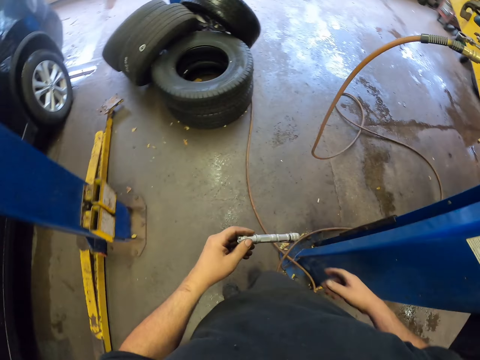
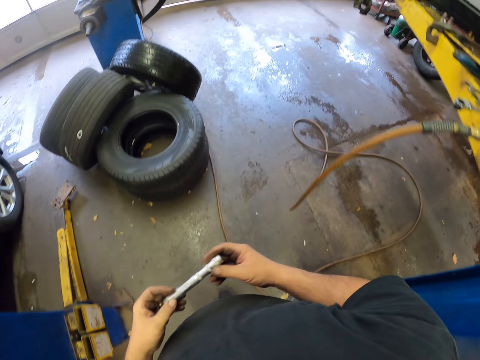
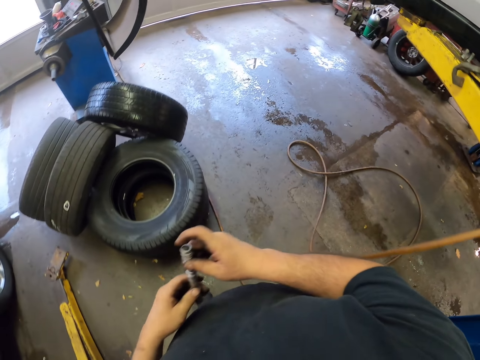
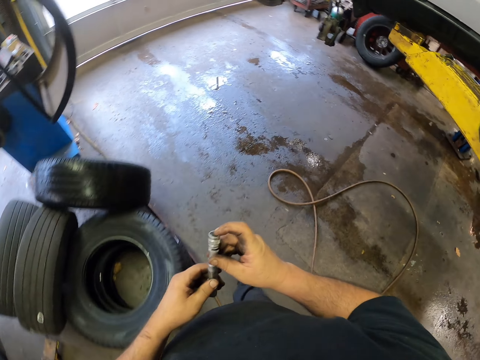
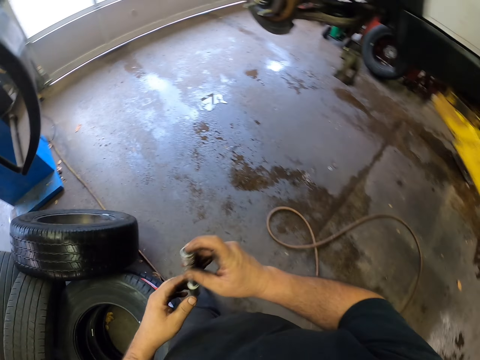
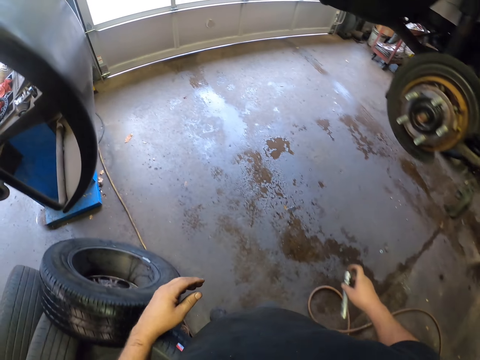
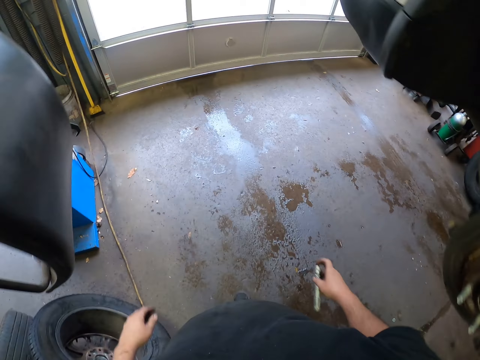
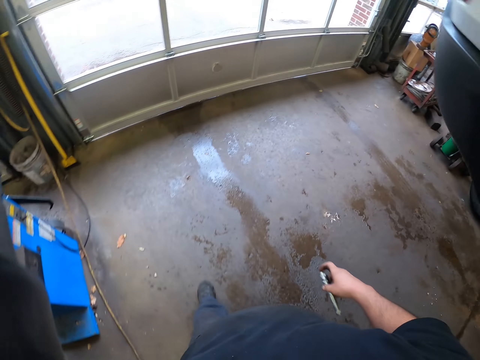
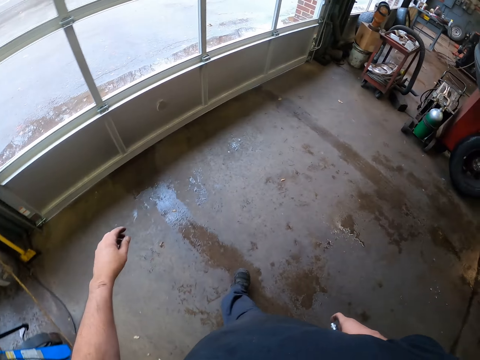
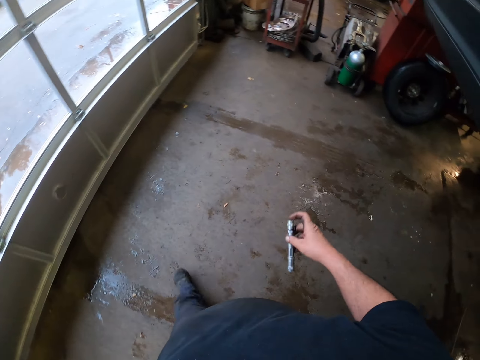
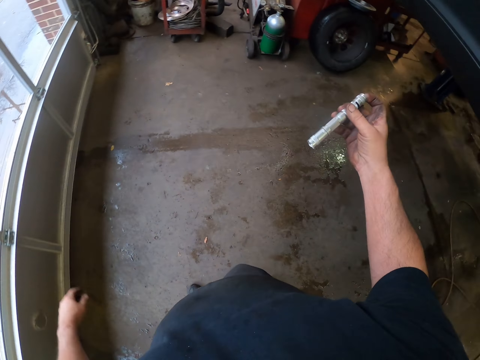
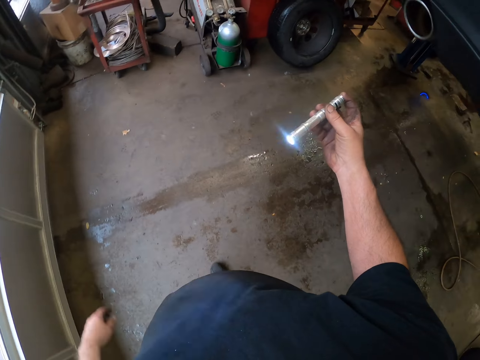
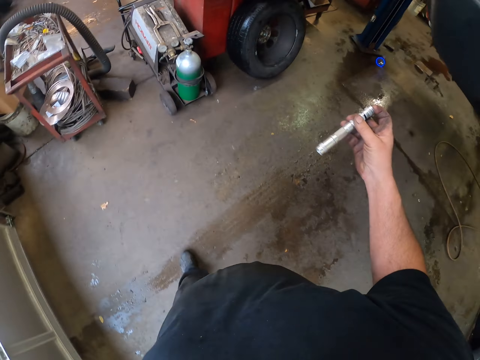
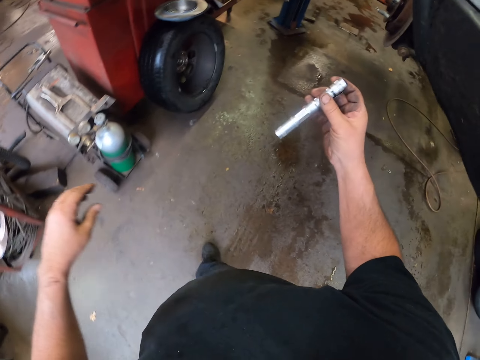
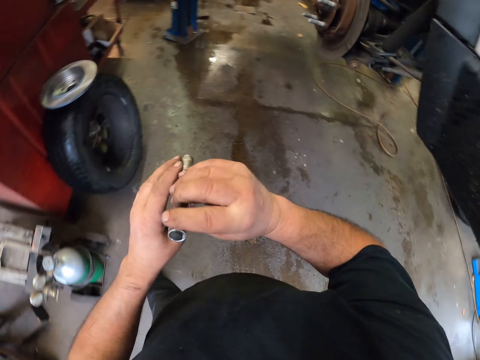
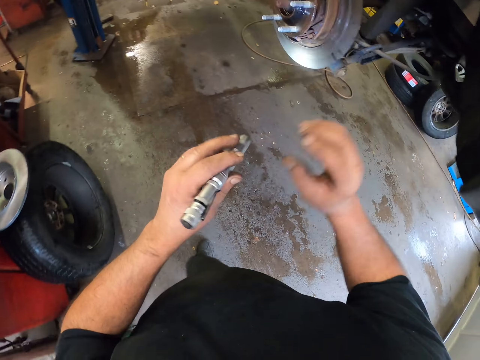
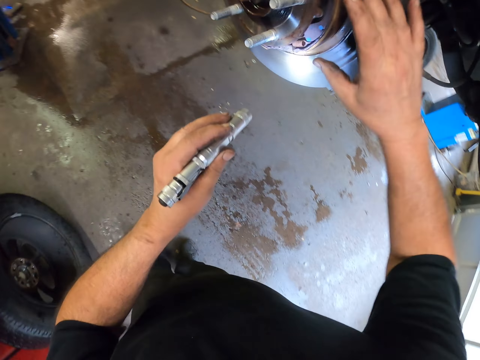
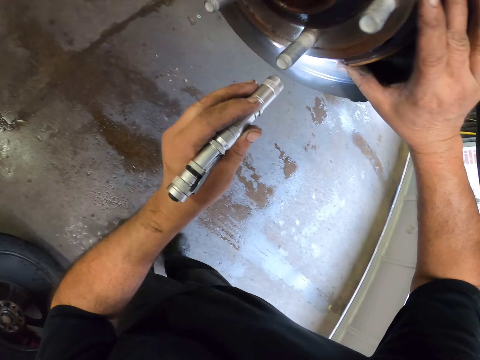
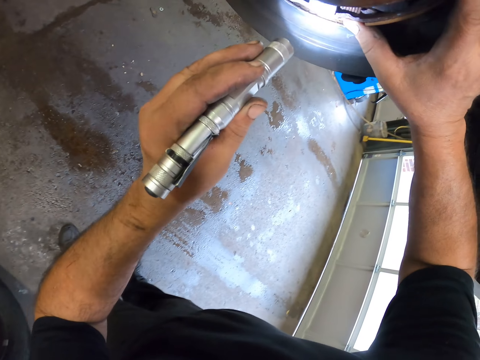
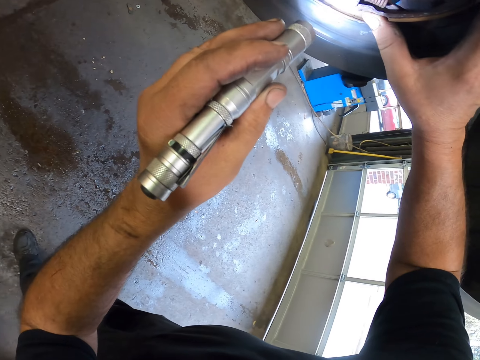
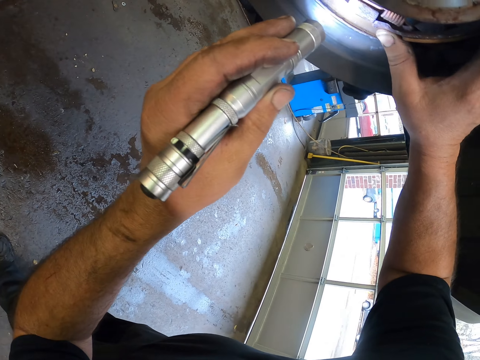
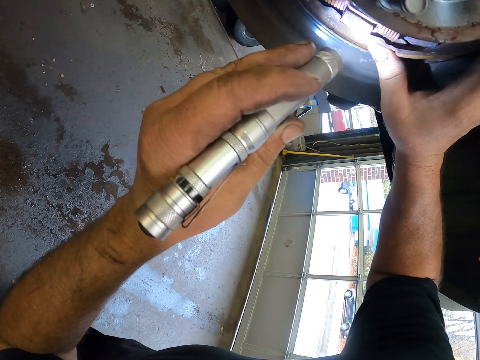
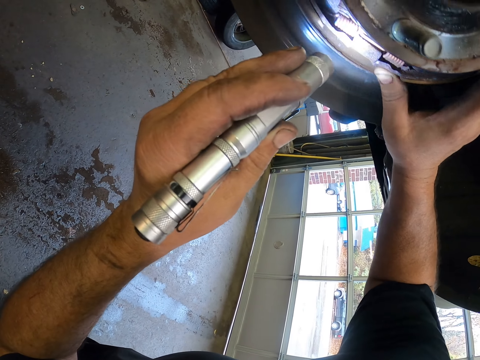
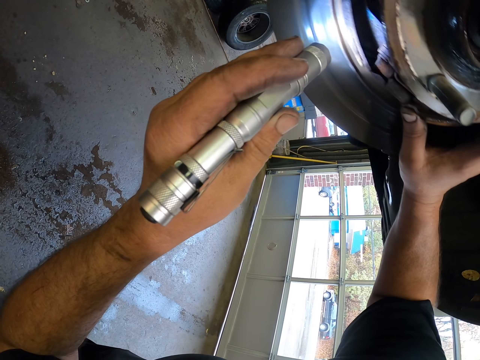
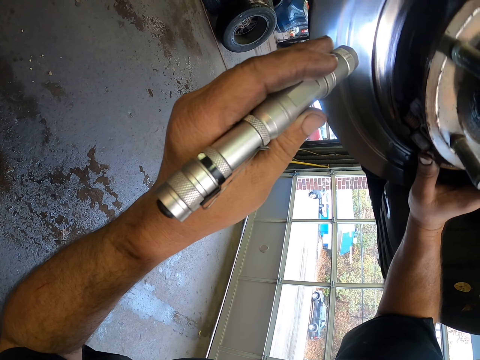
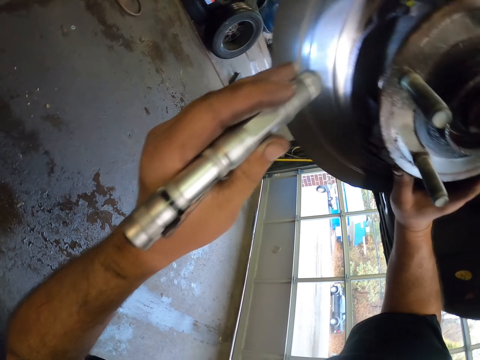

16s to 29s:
The camera wearer exchanges the hand holding the torch or spotlight. They switch on the torch. They exchange the hand holding the torch. They touch the wheel. They flash the torch towards the wheel. They look at the car rim using the spotlight.

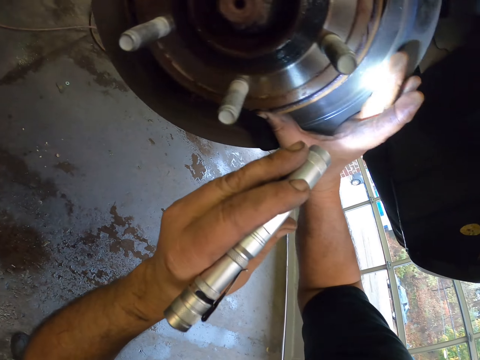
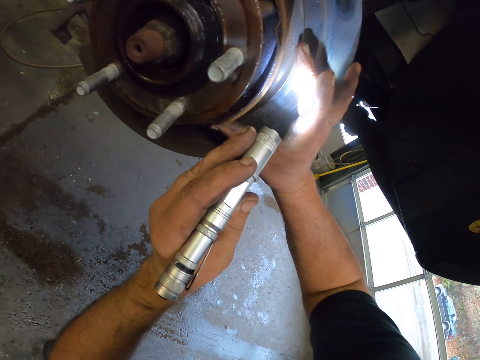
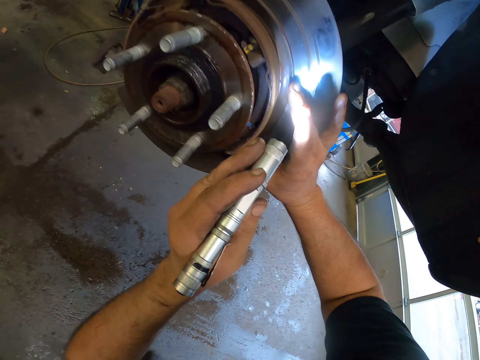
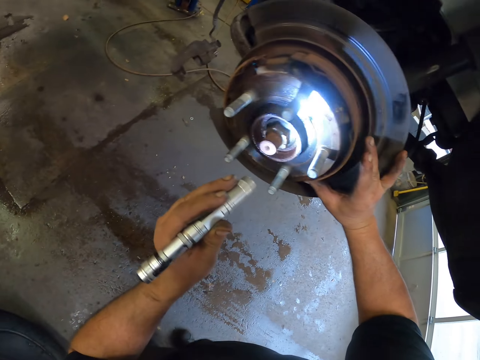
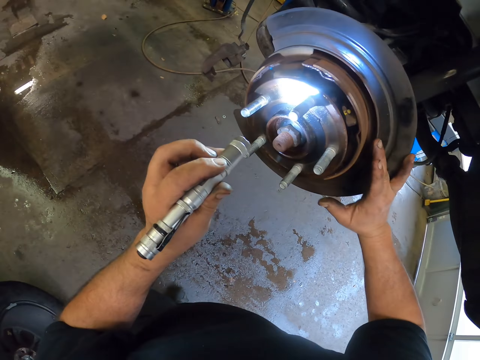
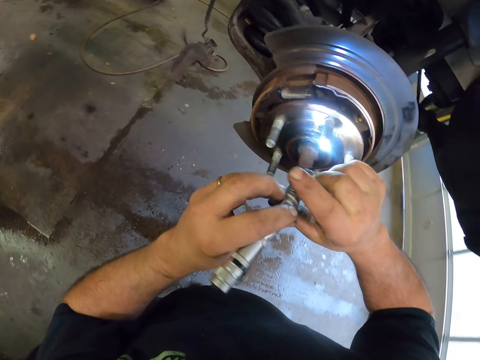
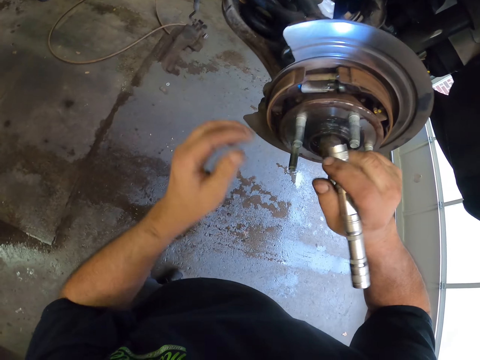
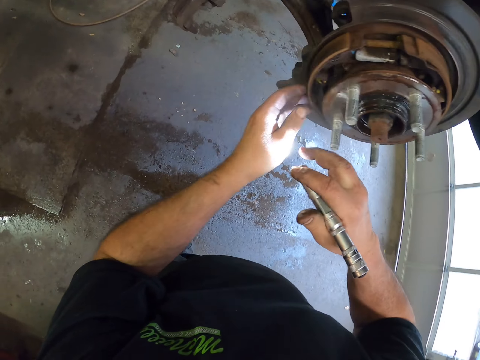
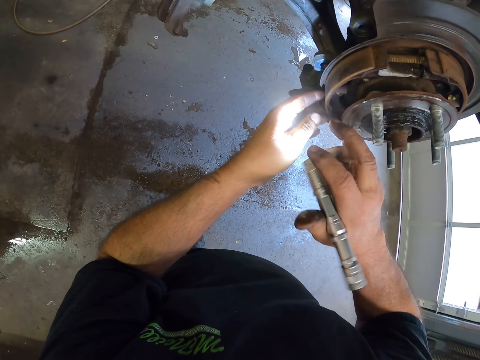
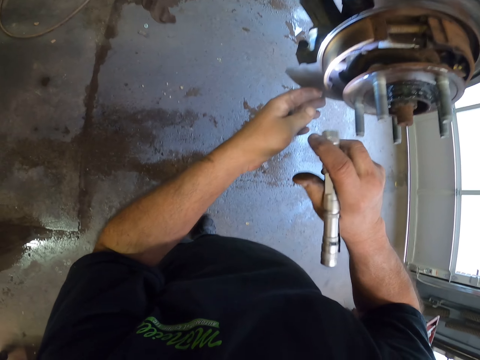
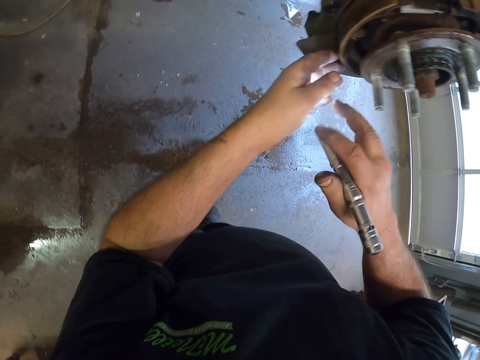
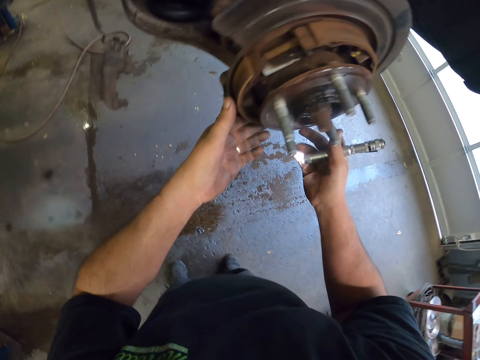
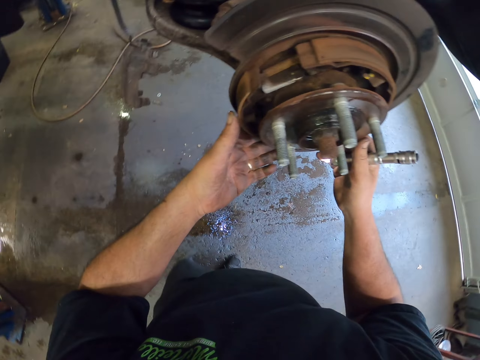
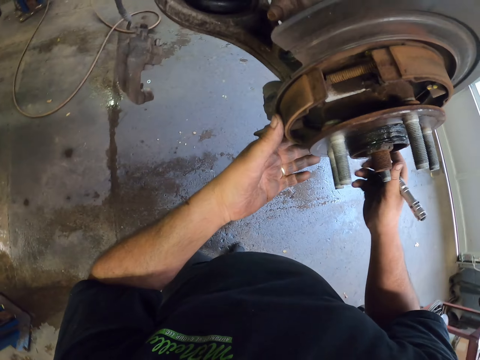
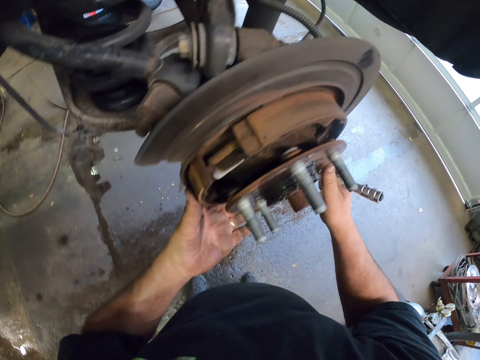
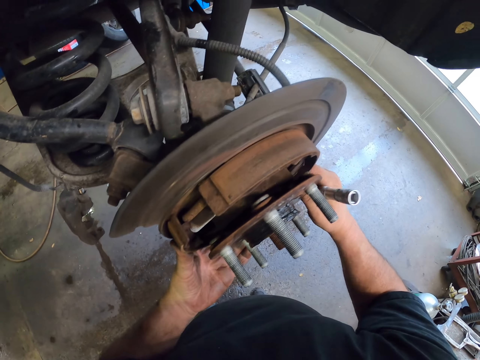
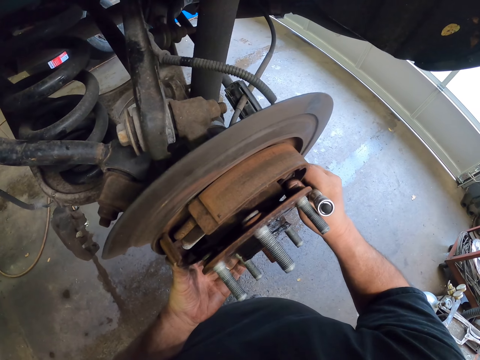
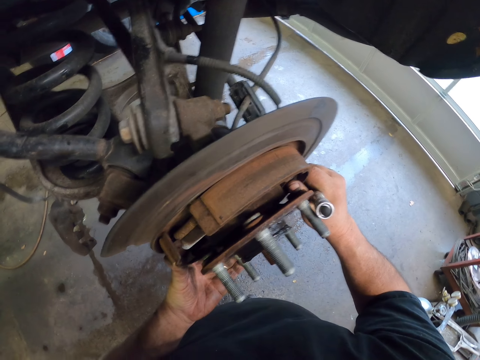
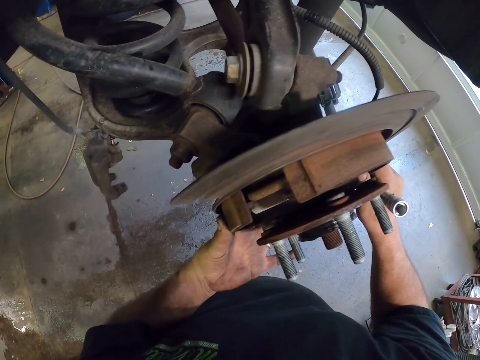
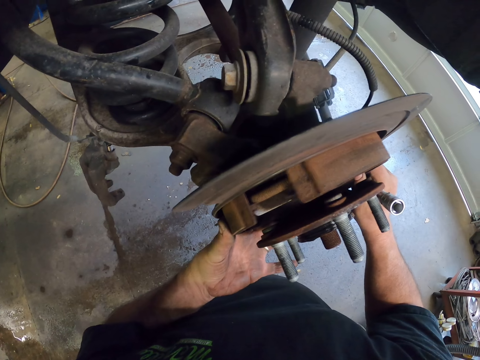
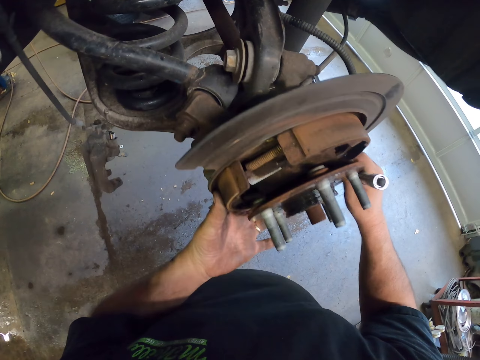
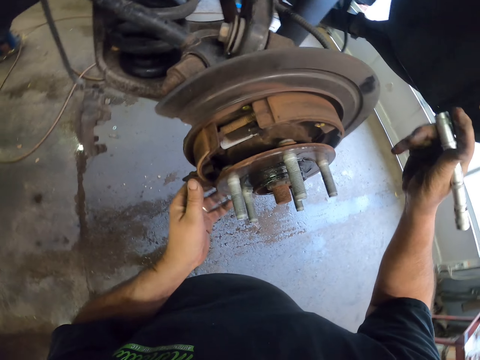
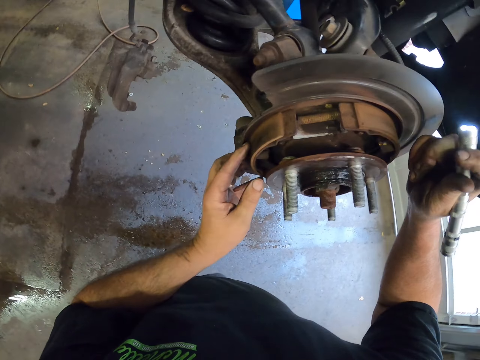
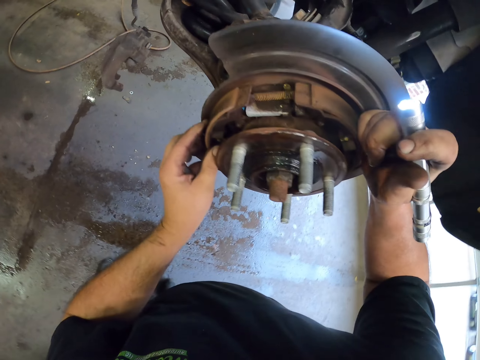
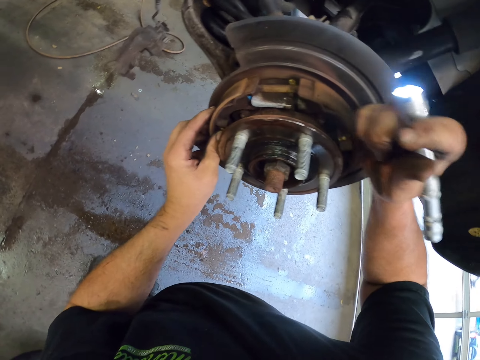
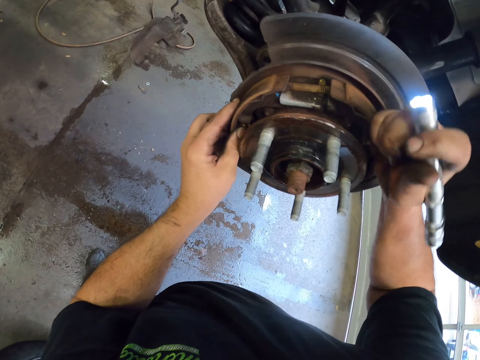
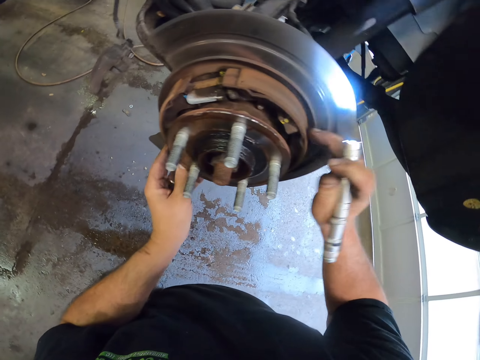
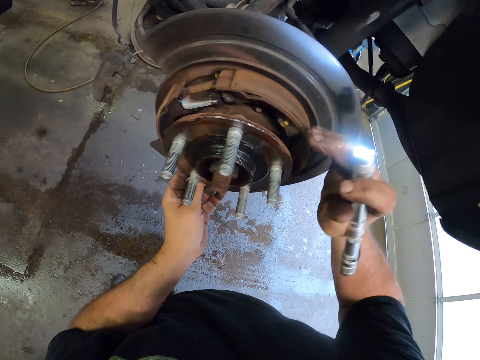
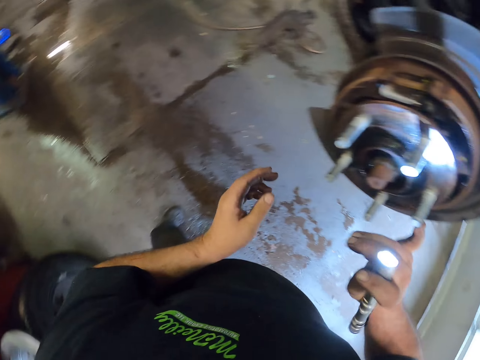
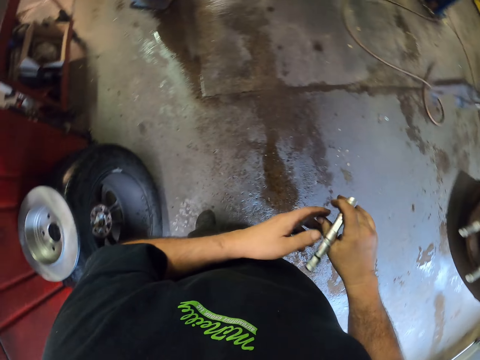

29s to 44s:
The camera wearer exchanges the hand holding the torch. They adjust the car rim. They tap the wheel.
